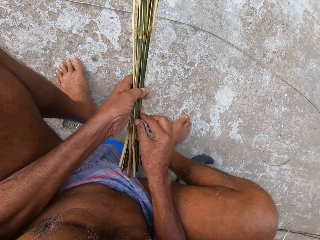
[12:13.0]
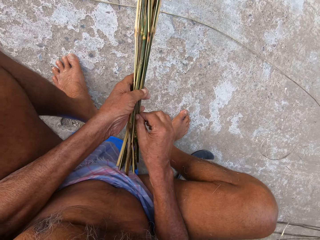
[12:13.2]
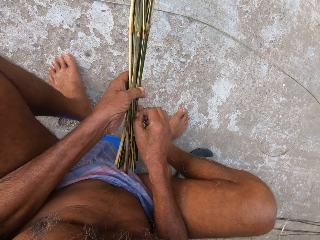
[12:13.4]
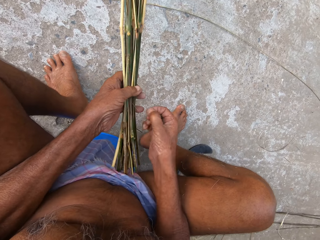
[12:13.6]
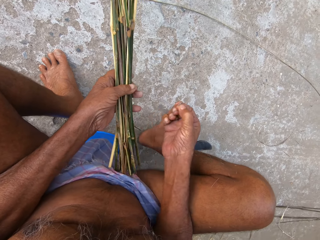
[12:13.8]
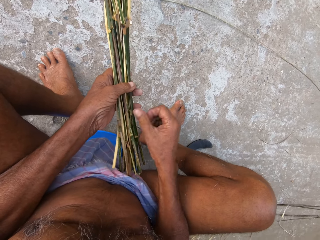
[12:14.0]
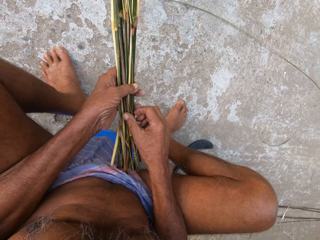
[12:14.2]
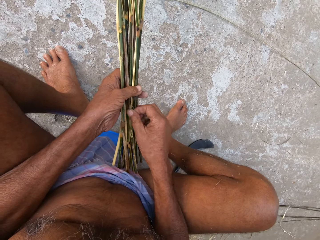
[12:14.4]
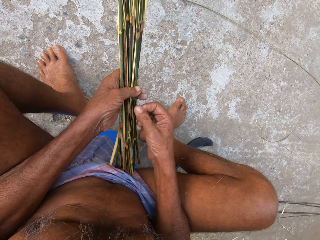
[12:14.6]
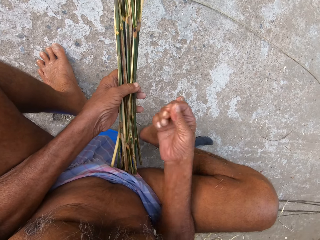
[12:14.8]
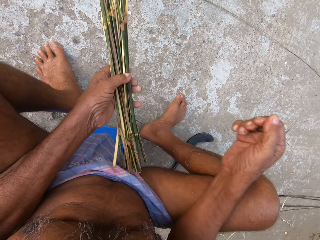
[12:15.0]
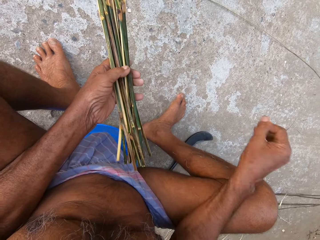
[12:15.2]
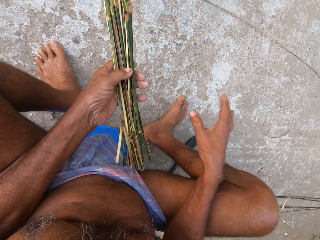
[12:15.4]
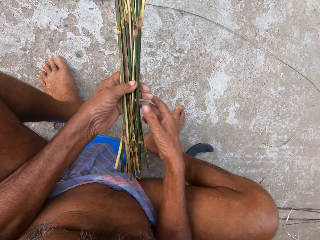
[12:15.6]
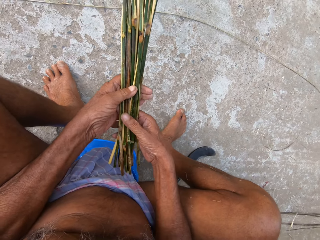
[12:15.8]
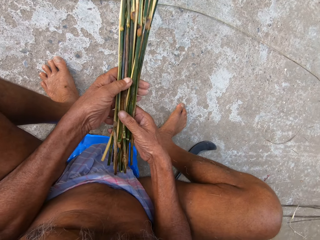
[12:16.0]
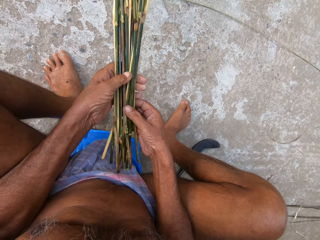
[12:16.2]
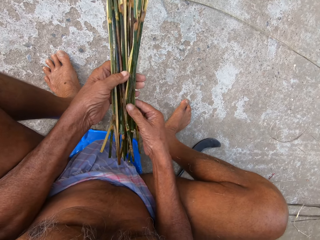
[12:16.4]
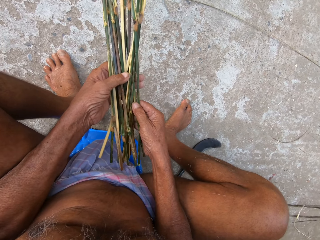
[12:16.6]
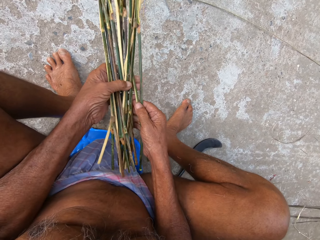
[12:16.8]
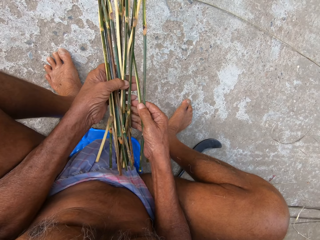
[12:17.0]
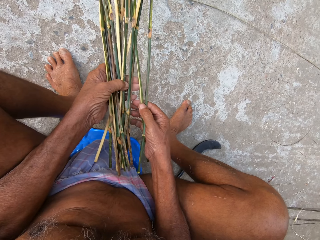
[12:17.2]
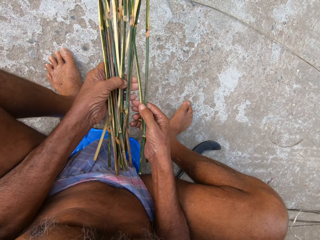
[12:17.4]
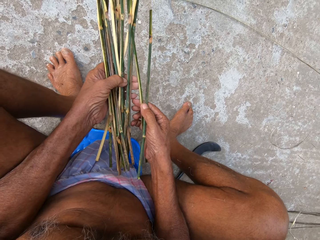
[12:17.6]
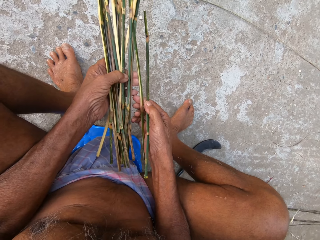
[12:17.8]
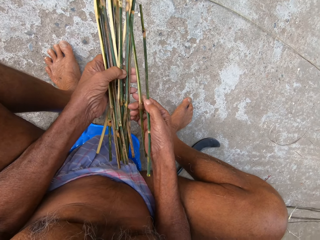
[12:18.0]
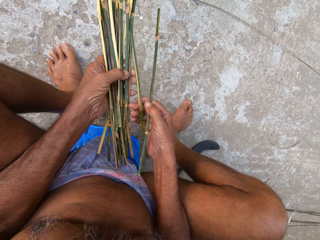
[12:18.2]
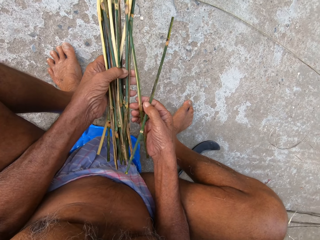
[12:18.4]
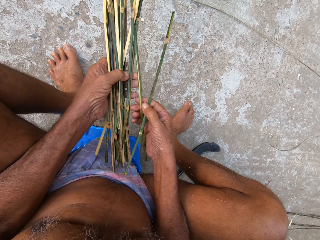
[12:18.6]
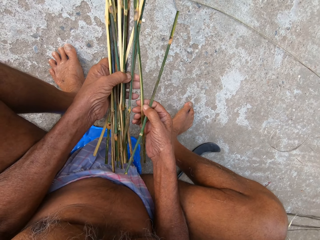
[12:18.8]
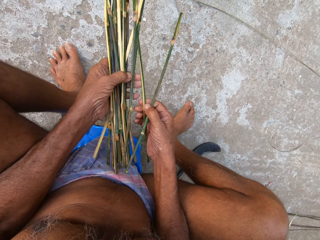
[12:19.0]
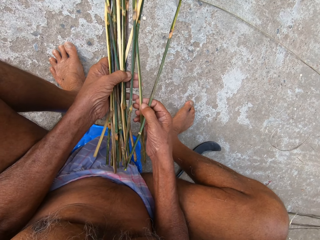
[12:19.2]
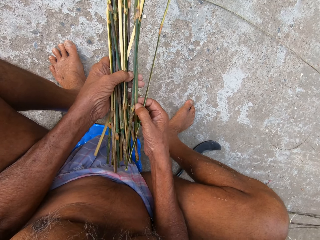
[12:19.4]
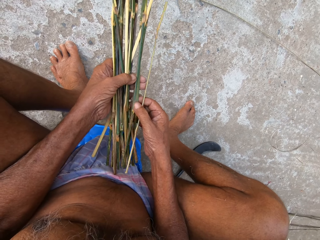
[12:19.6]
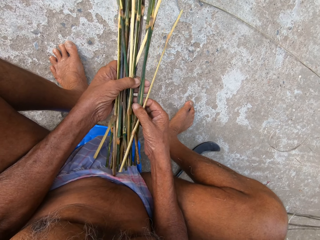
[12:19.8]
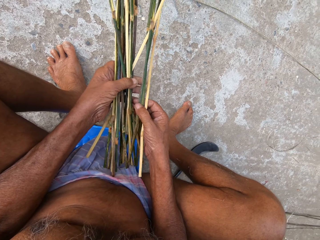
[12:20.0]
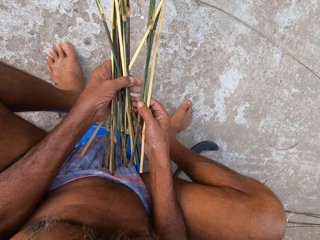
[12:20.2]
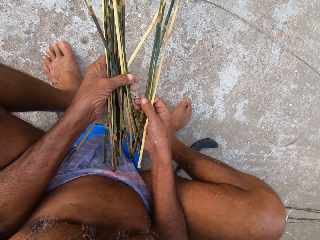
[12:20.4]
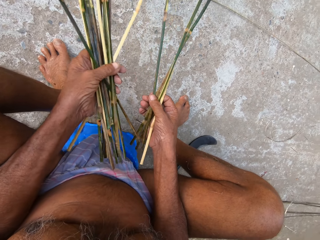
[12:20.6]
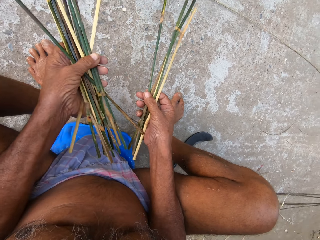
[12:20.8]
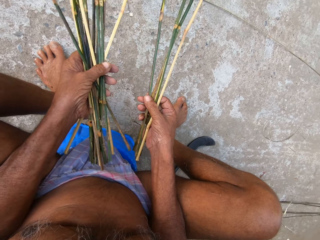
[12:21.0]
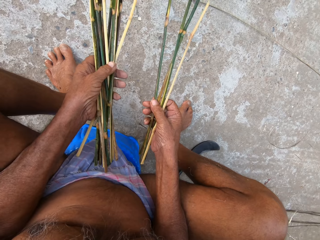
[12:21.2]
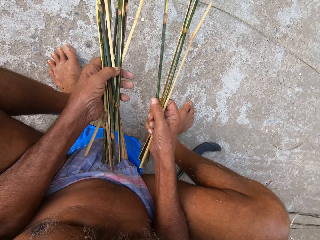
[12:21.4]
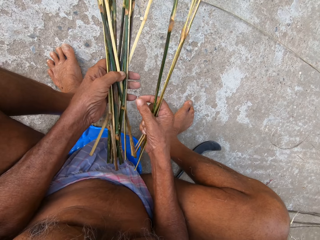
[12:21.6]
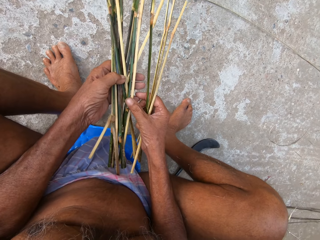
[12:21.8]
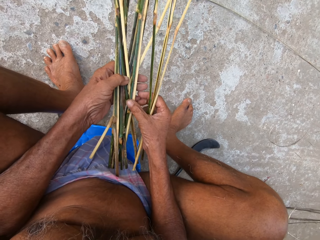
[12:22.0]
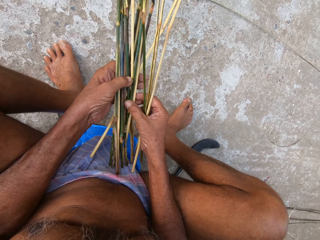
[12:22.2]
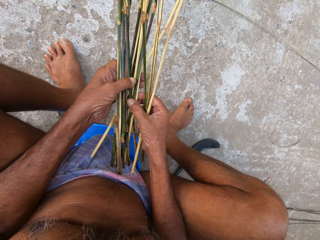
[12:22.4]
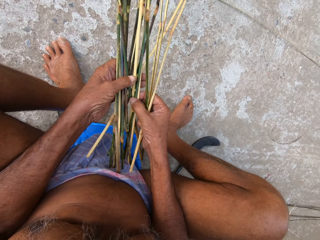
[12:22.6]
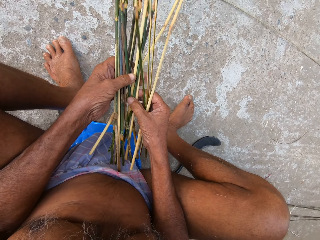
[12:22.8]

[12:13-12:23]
The camera wearer removes some loose strand on the coconut frond bunch with his right hand. He divides the coconut frond bunch with both hands.

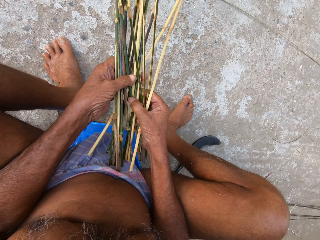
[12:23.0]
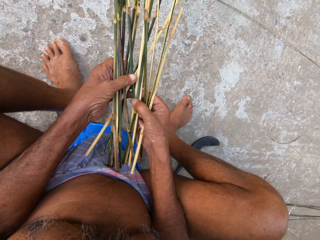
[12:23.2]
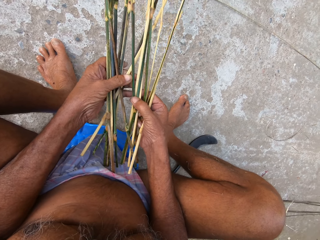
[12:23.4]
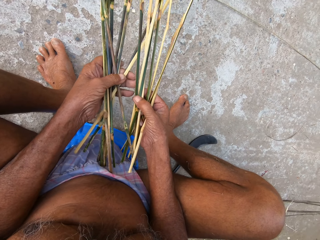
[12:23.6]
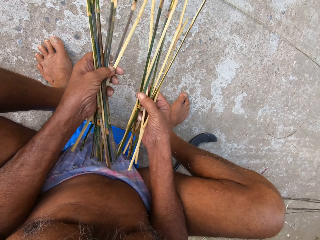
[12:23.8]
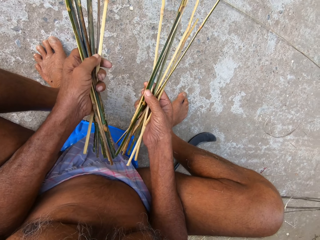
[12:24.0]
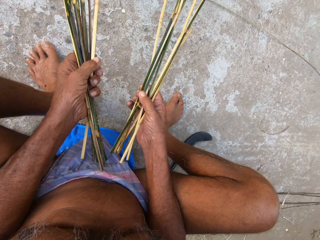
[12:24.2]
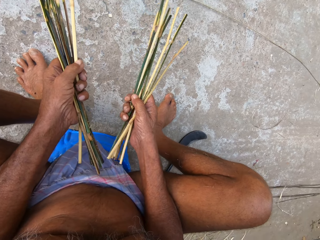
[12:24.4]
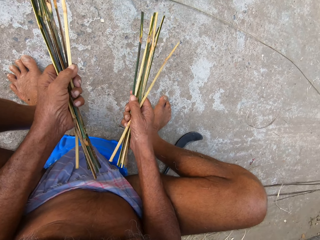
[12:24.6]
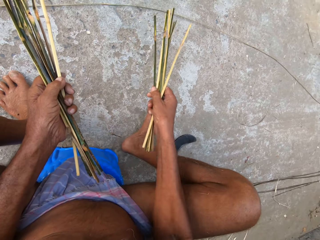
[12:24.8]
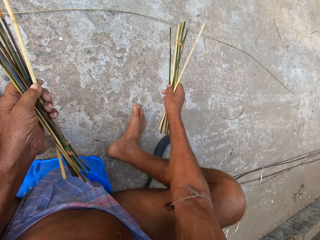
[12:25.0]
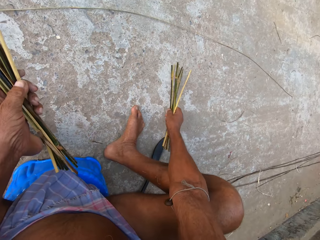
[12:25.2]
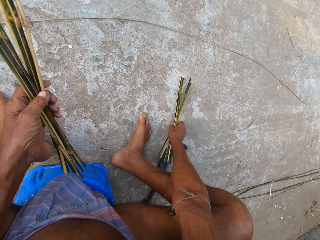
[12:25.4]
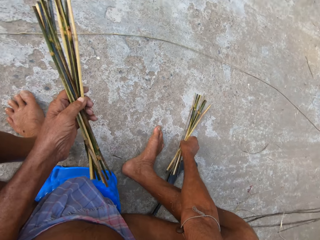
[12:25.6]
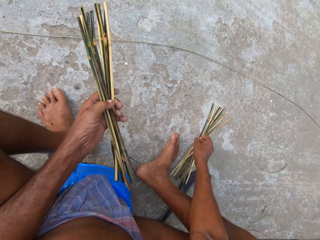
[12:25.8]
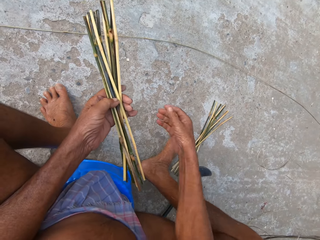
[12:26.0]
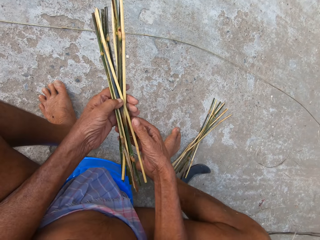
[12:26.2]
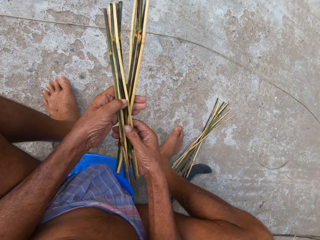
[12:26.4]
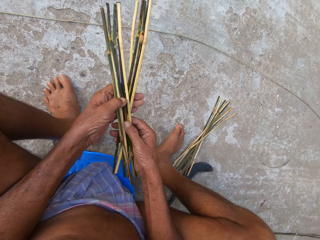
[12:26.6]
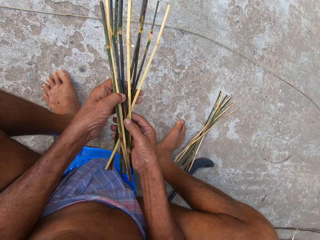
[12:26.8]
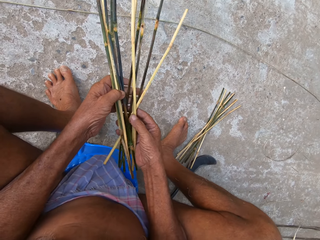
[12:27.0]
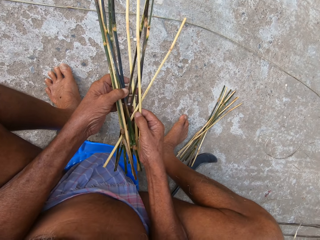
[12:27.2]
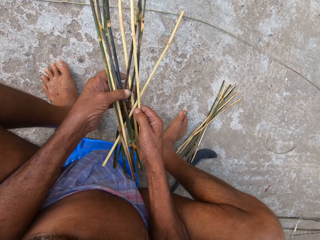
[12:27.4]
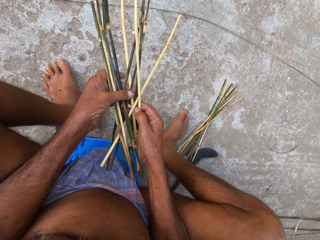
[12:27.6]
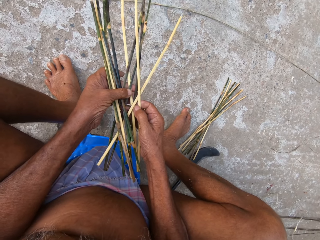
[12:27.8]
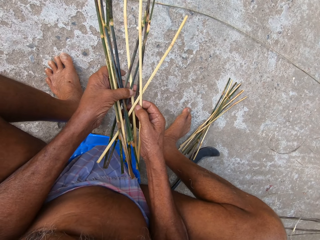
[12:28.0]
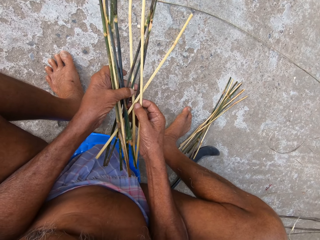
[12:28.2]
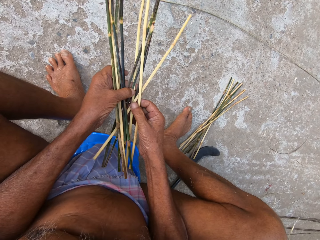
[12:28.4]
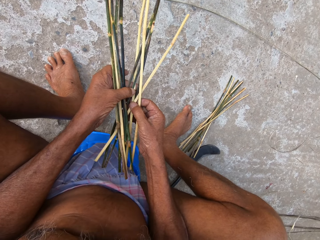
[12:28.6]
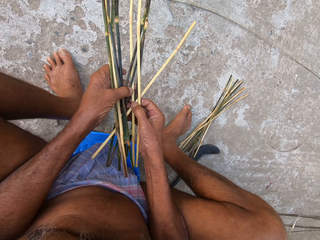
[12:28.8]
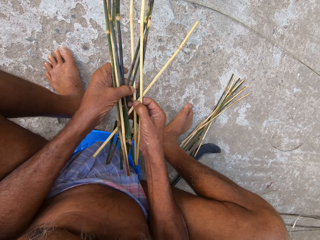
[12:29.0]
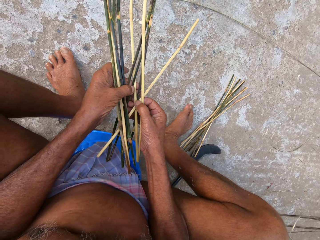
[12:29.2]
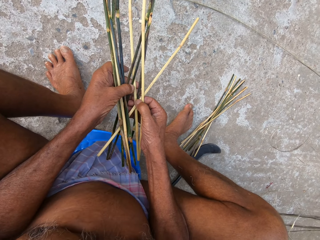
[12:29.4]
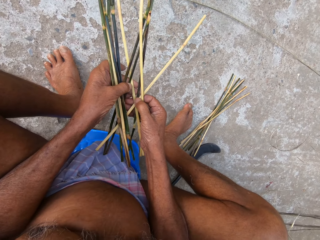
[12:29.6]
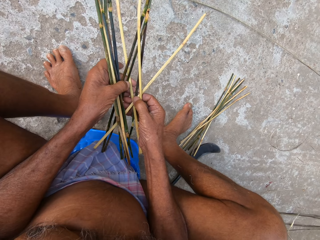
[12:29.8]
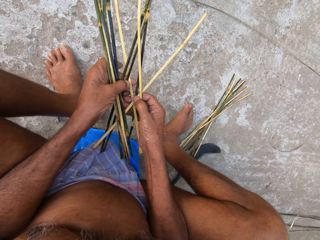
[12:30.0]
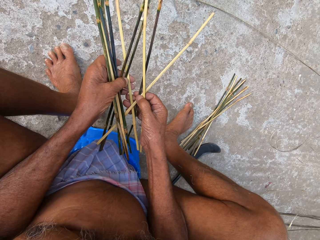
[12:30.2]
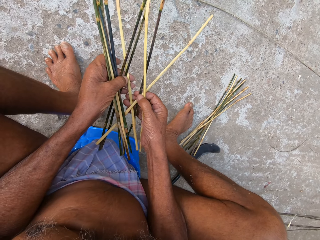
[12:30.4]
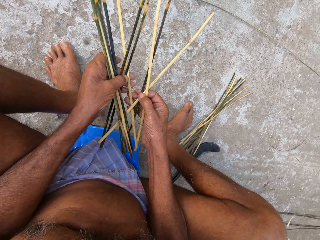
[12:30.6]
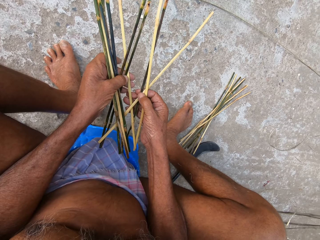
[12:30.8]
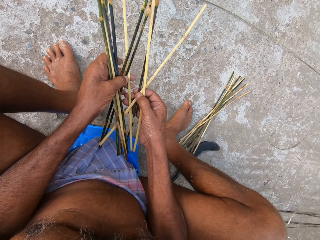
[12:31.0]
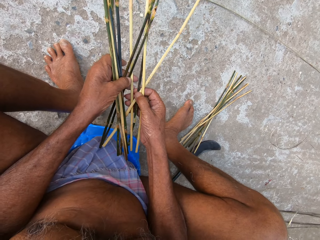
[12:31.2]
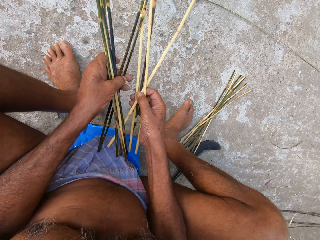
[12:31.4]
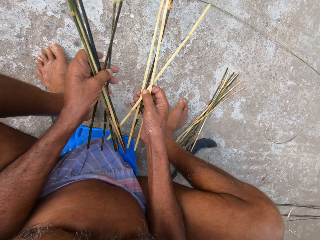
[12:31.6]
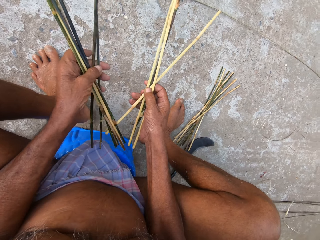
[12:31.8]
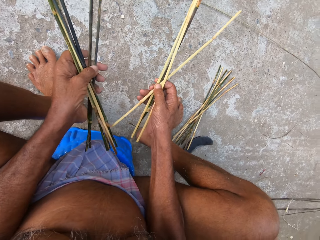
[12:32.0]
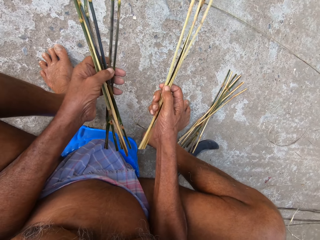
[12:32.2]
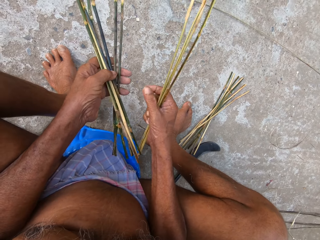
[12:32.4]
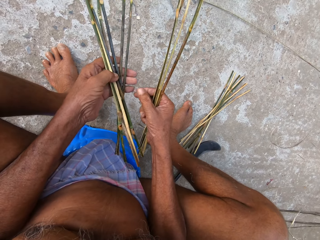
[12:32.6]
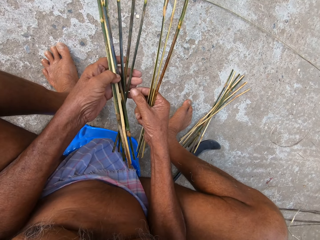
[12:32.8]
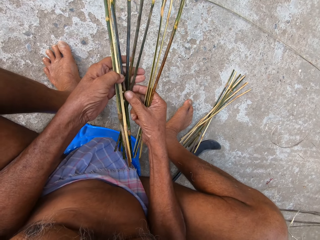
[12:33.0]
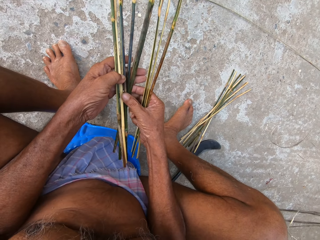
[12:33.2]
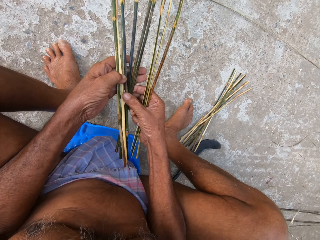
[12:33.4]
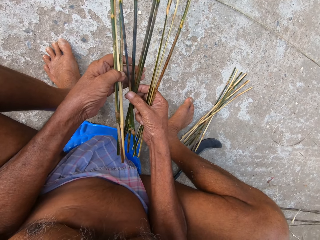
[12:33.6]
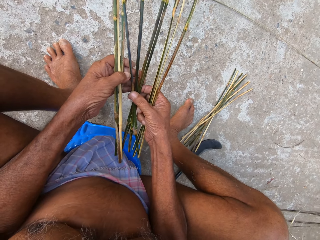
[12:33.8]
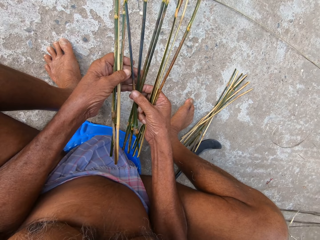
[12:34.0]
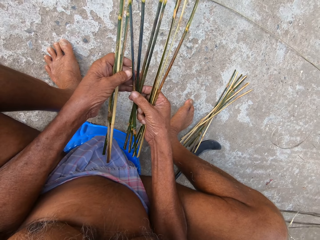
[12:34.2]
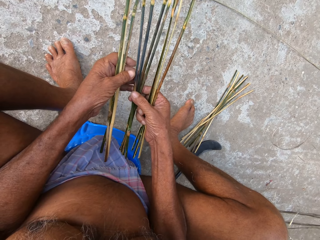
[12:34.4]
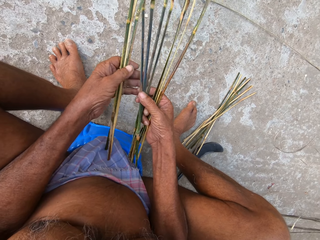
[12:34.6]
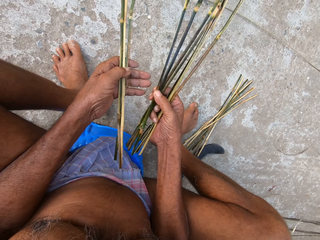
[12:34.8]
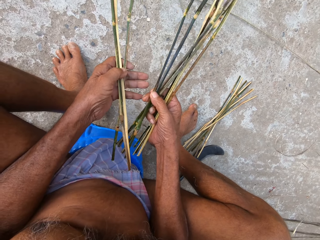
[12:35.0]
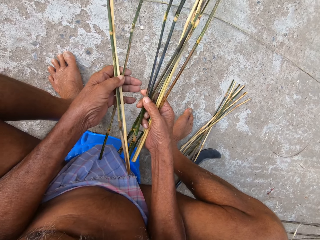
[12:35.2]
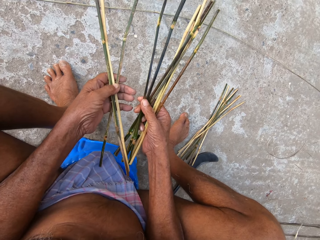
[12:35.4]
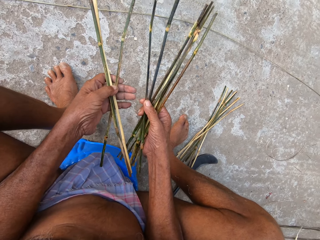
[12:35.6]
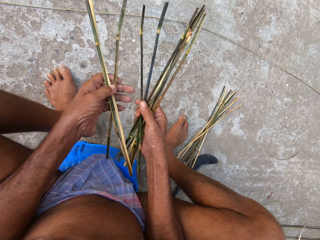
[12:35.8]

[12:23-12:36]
The camera wearer drops the coconut frond bunch in his right hand on the ground. He divides the coconut frond bunch in his left hand with both hands.
